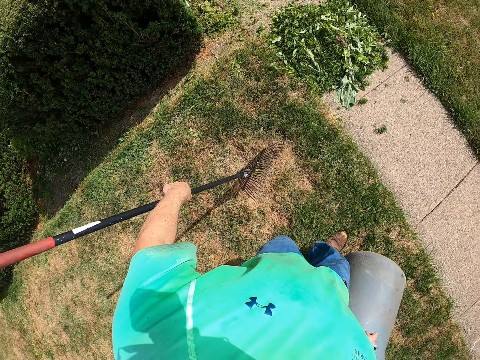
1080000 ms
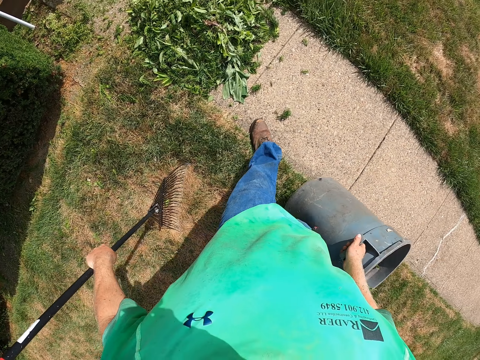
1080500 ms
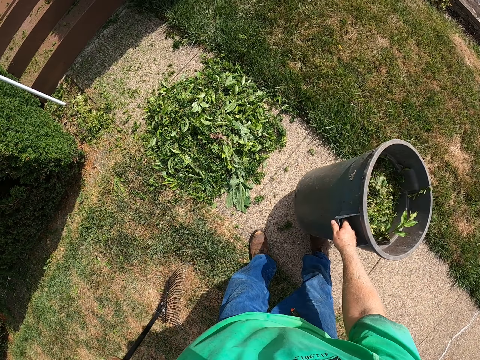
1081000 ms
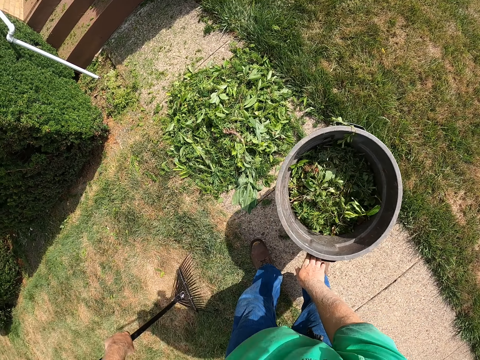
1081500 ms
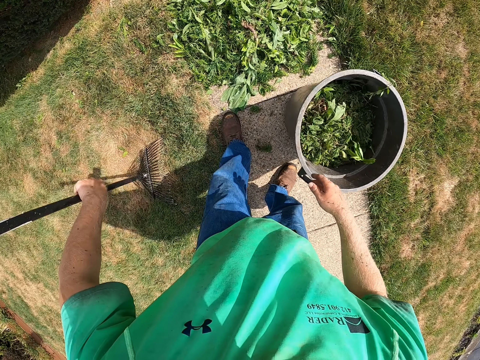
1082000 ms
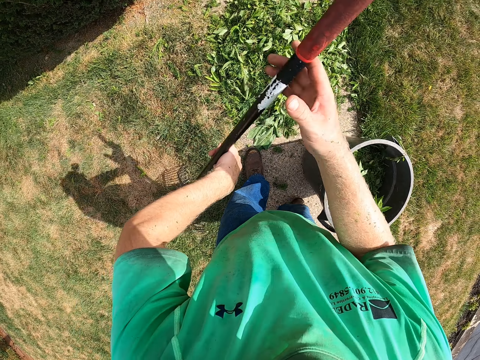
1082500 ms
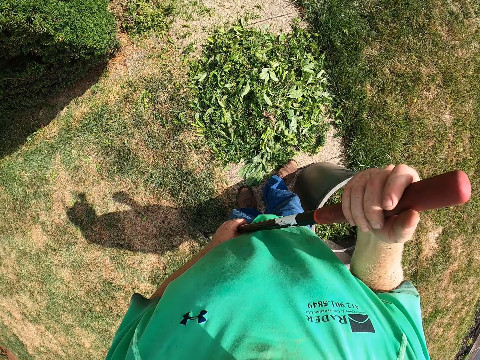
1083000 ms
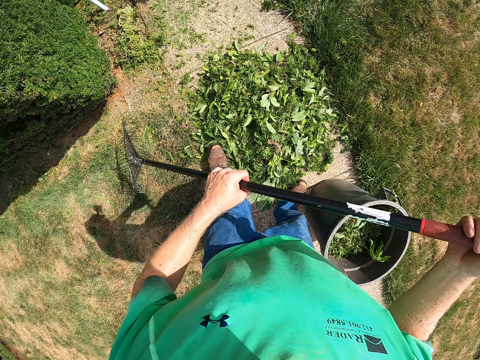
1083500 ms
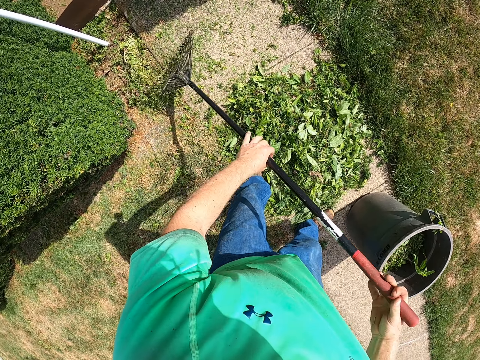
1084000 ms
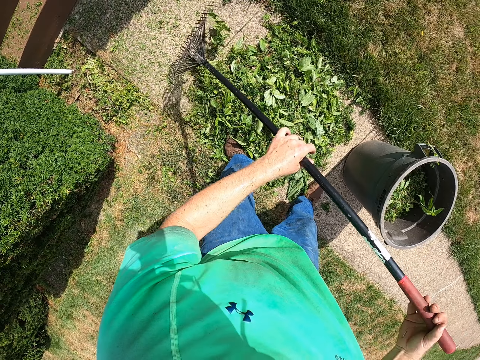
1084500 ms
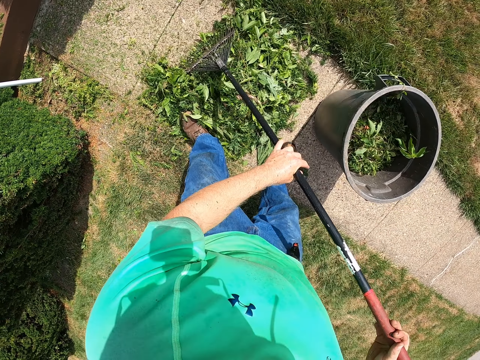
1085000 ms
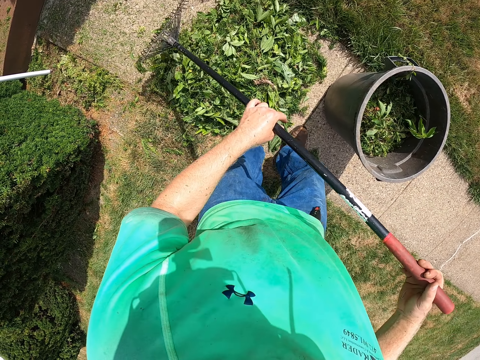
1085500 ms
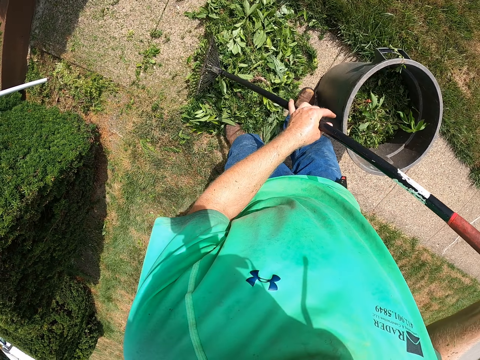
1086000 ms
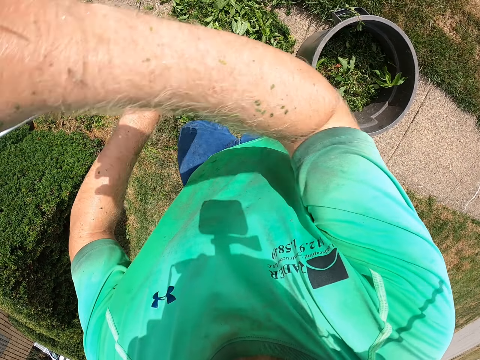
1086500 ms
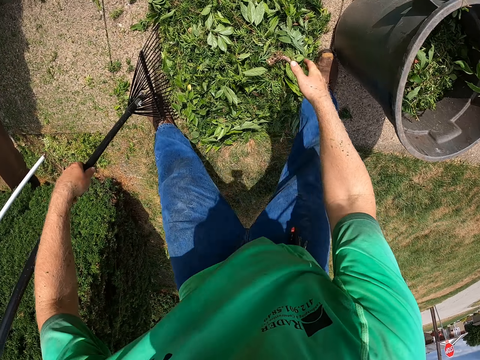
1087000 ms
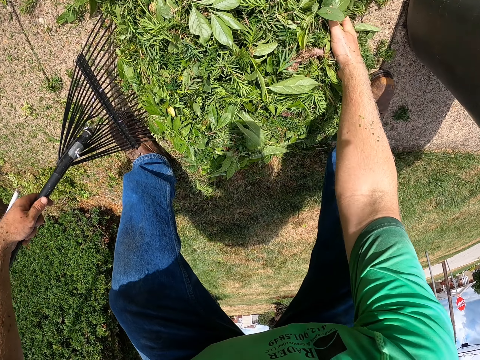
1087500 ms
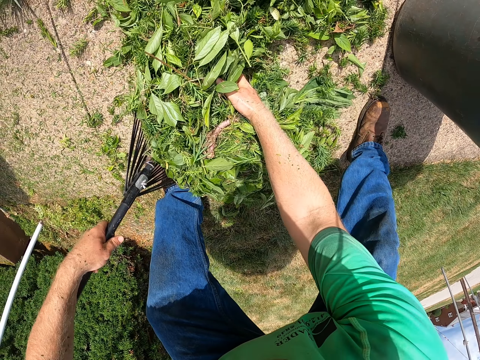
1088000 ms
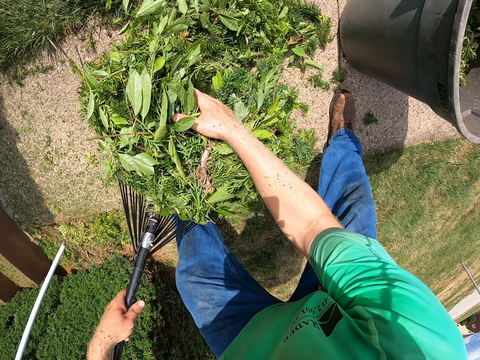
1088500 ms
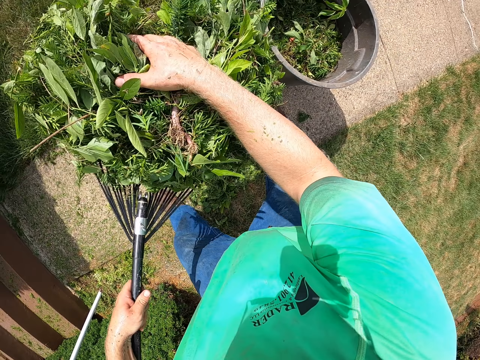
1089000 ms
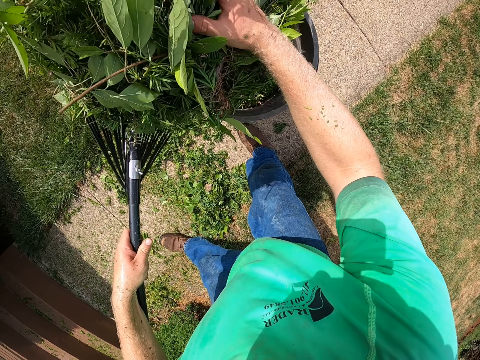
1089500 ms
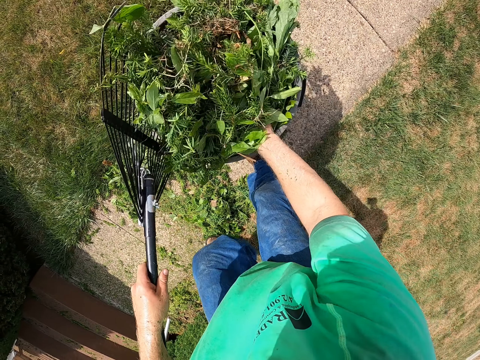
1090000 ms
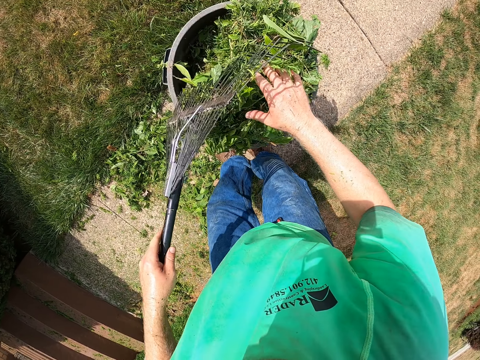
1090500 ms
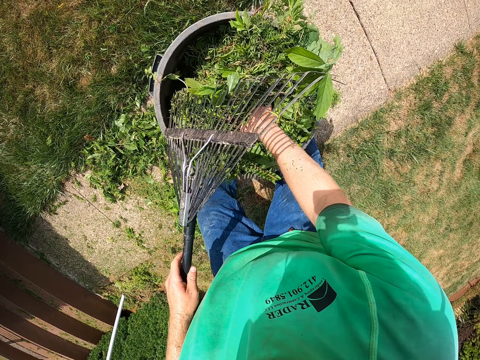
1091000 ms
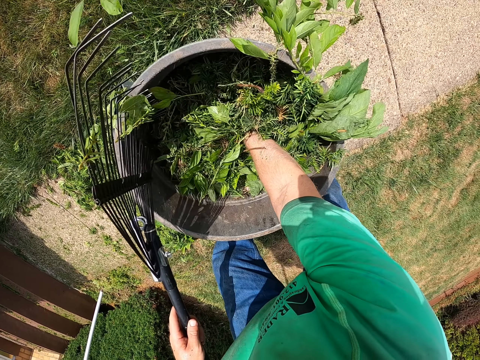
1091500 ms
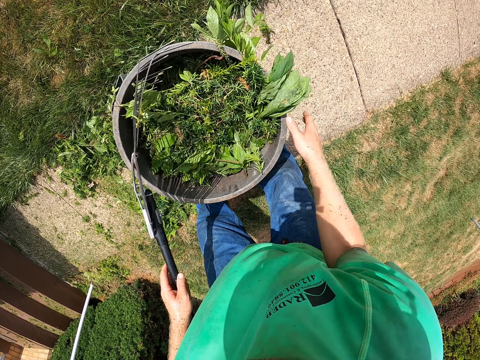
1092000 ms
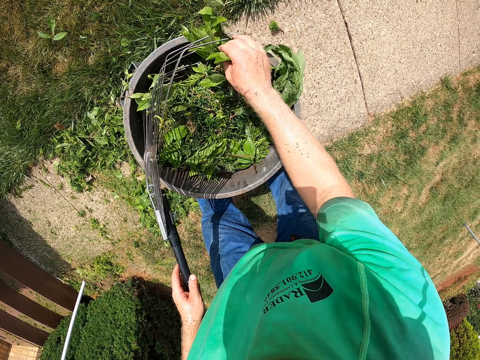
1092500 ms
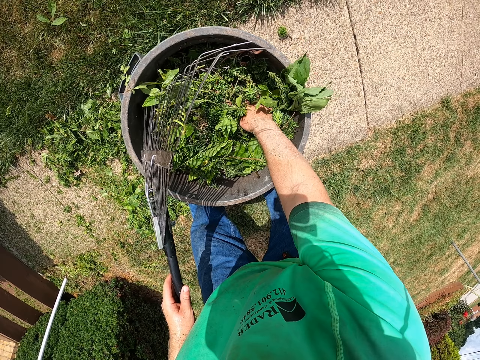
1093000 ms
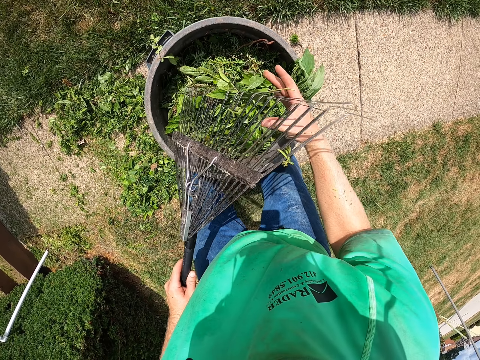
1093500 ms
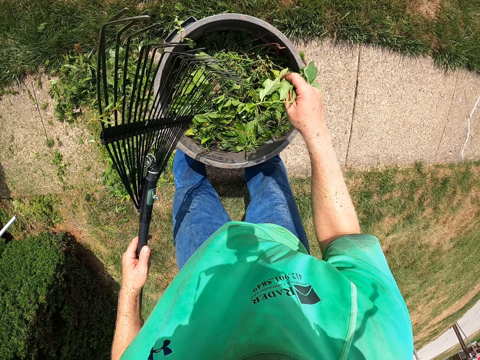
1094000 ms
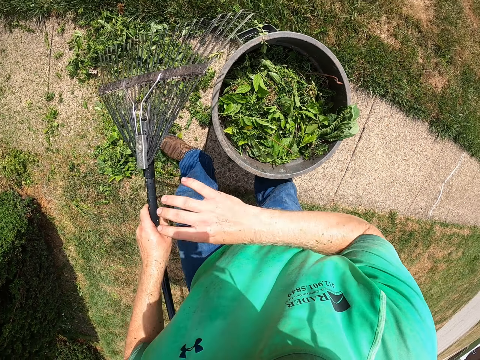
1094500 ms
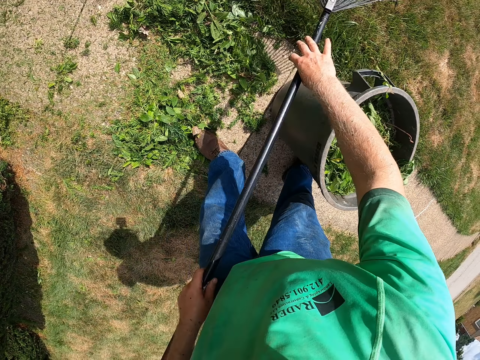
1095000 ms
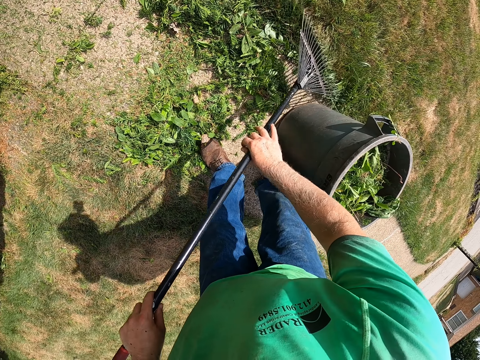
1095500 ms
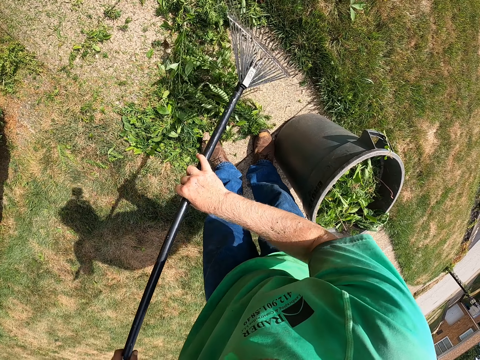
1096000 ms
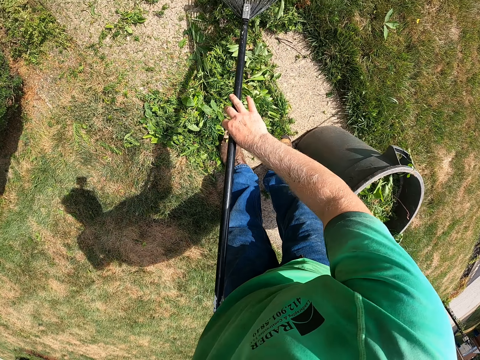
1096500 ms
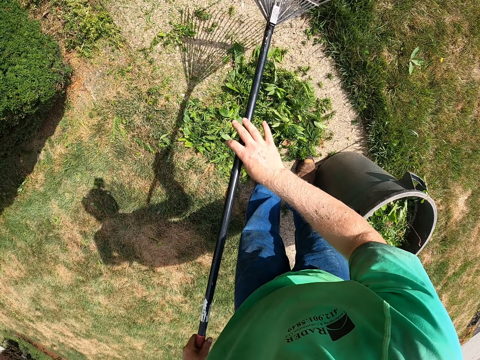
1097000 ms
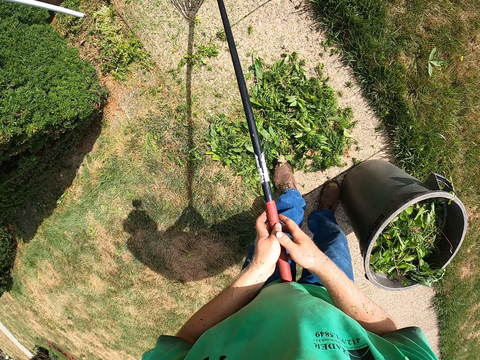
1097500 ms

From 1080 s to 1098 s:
The camera wearer drops the trash bin on the ground with his right hand. He gathers some flowers on the ground with the leaf rake in his hands. He packs the flowers from the ground into the leaf rake in his left hand with his right hand. He drops the flowers on the leaf rake into the trash bin on the ground with both hands. He presses the flowers into the trash bin with his right leg. He removes some flowers on the leaf rake with his right hand. He drops the flowers in his right hand into the trash bin on the ground. He gathers some flowers on the ground with the leaf rake in his hands. He gathers the grass on the ground with the rake in both hands.

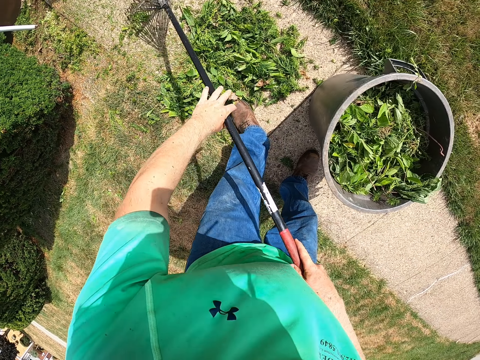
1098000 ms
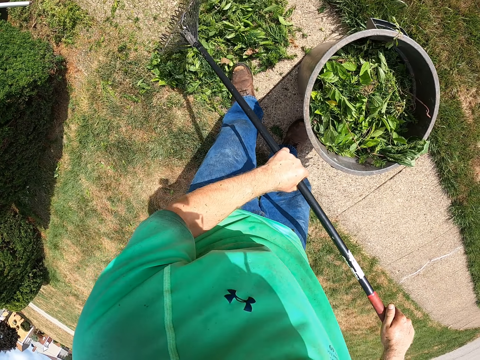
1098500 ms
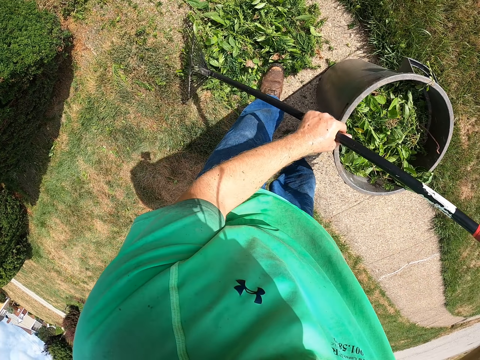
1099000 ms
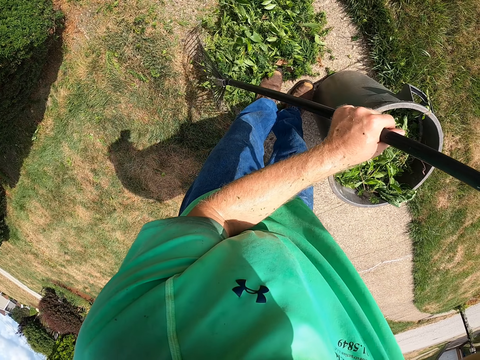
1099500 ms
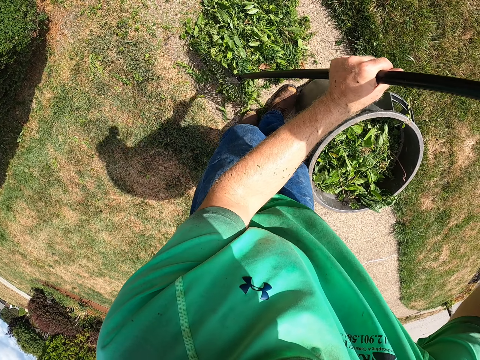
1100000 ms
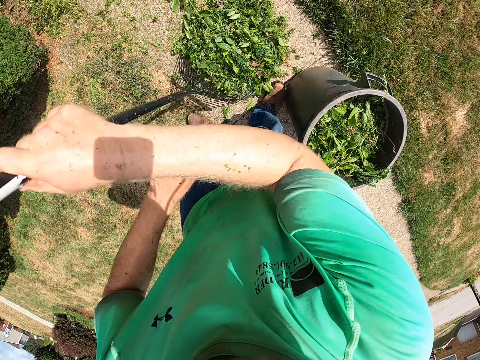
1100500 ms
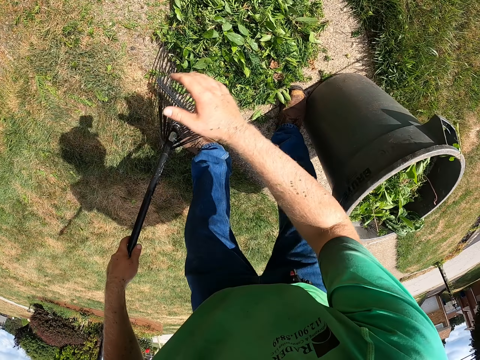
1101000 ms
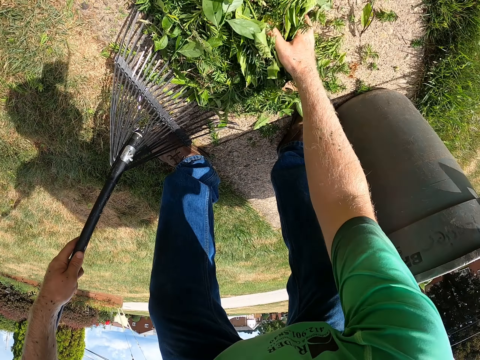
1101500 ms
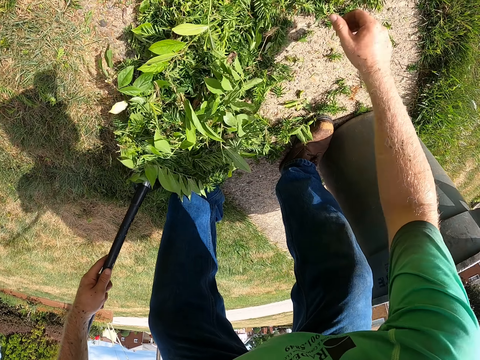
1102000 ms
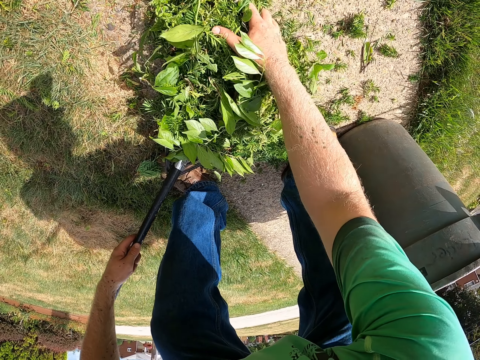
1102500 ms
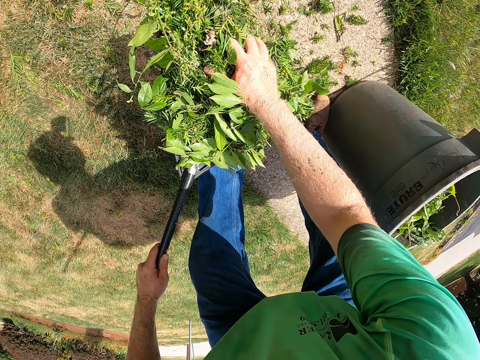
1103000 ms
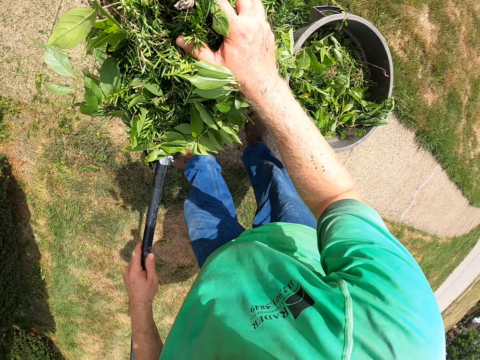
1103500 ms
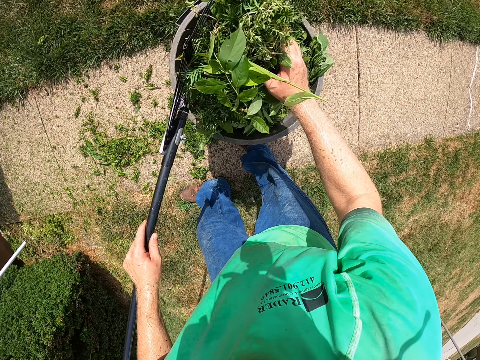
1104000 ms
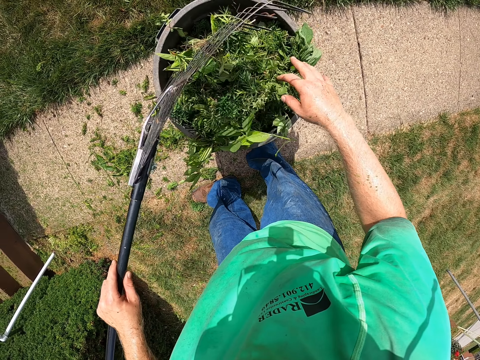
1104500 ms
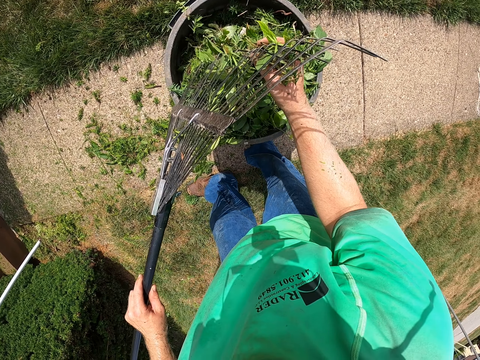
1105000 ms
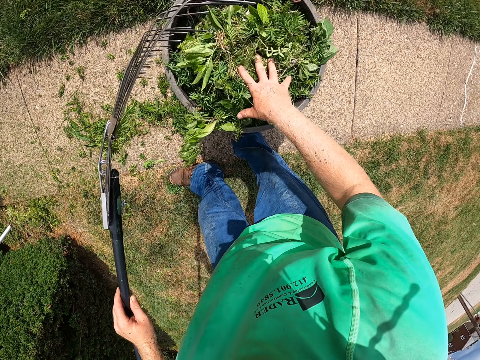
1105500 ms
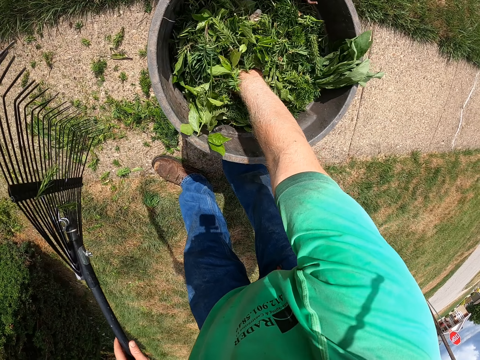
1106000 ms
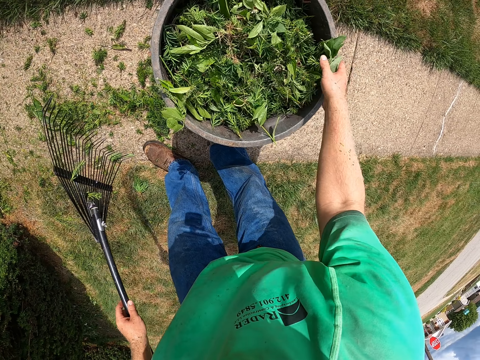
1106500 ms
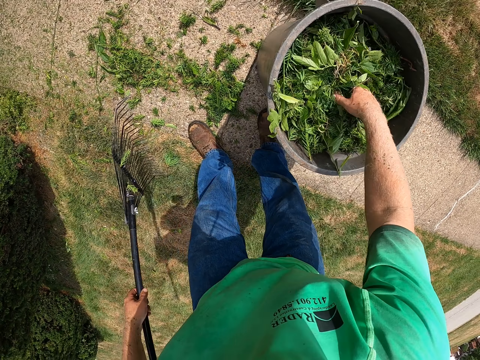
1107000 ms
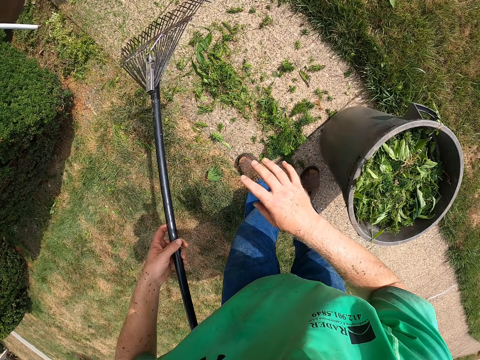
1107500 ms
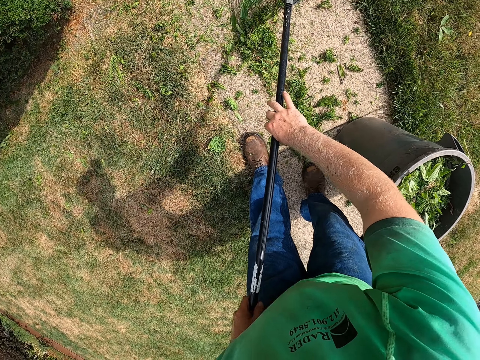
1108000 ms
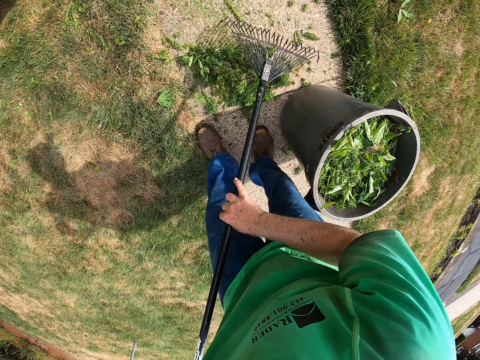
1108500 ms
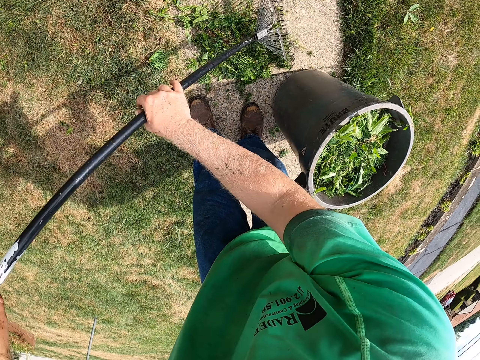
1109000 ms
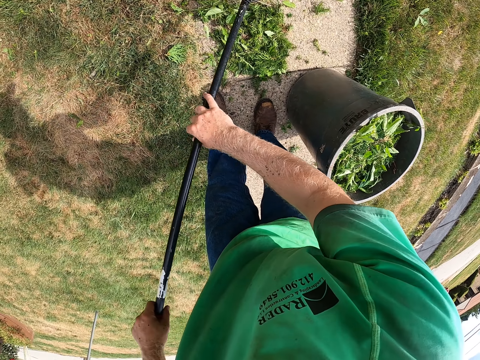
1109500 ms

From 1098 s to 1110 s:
The camera wearer packs the grass from the ground with his right hand and the rake in his left hand. He pours the grass into the grass bucket on the ground with the rake in his left hand and his right hand. He removes the grass on the rake with his right hand. He drops the grass in his right hand into the grass bucket on the ground. He presses the grass into the bucket with his right hand. He gathers the grass on the ground with the rake in both hands.
